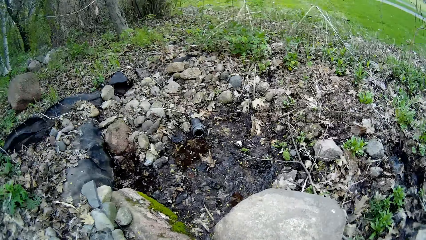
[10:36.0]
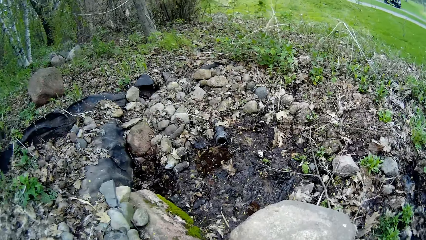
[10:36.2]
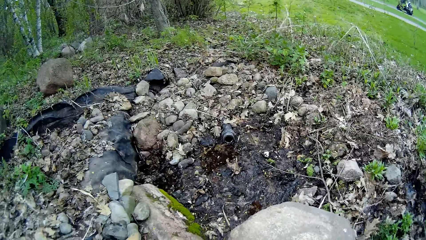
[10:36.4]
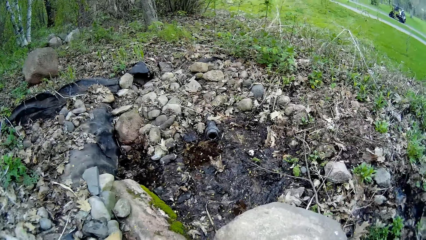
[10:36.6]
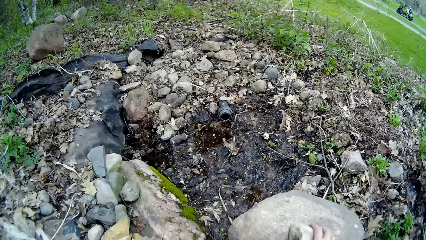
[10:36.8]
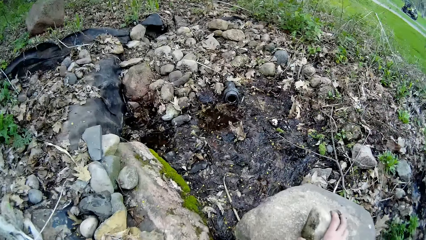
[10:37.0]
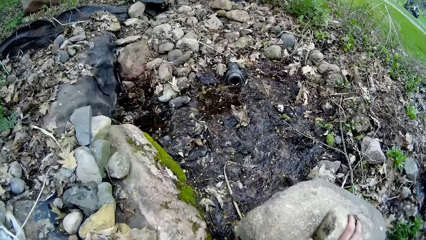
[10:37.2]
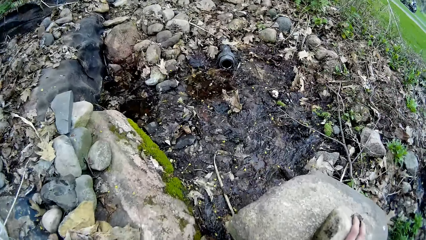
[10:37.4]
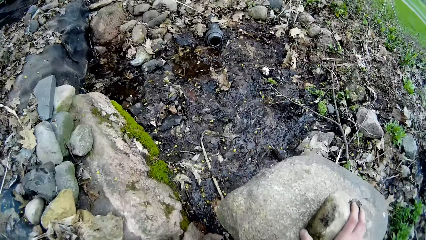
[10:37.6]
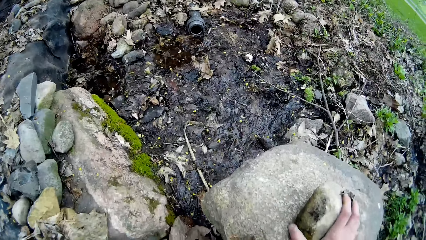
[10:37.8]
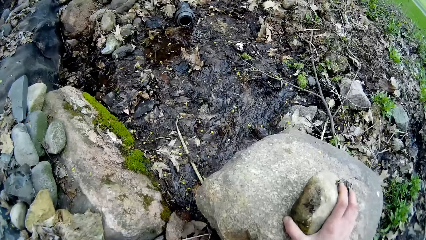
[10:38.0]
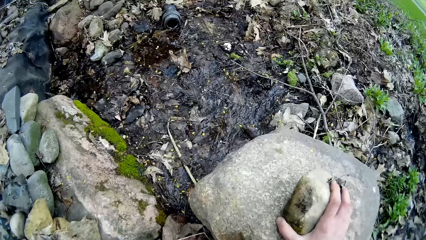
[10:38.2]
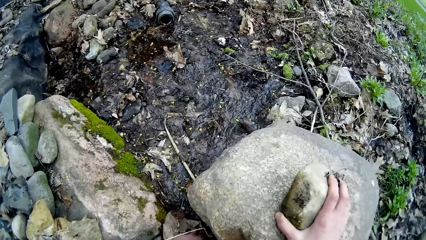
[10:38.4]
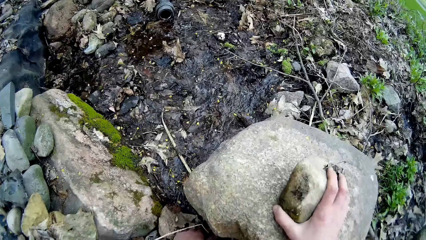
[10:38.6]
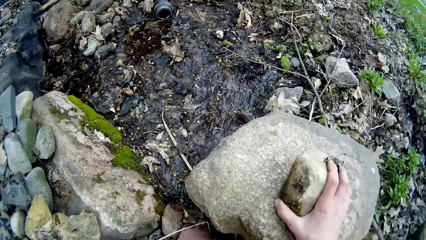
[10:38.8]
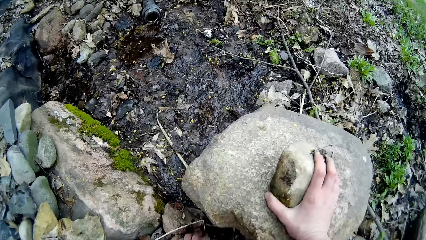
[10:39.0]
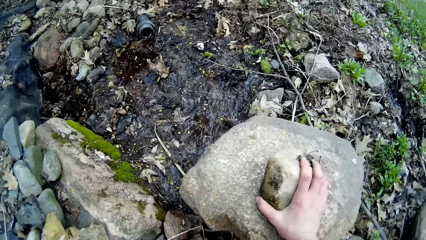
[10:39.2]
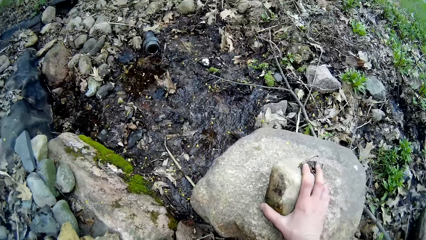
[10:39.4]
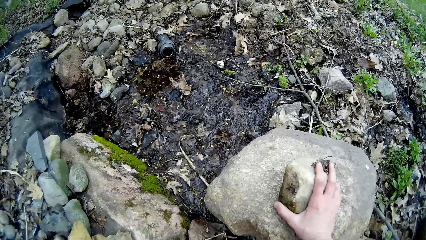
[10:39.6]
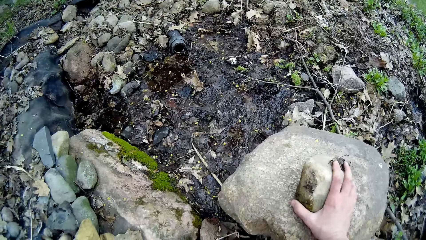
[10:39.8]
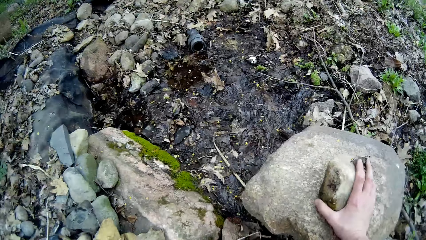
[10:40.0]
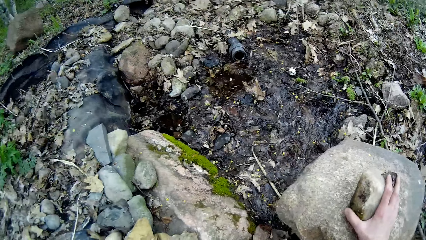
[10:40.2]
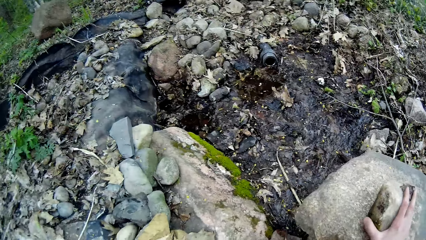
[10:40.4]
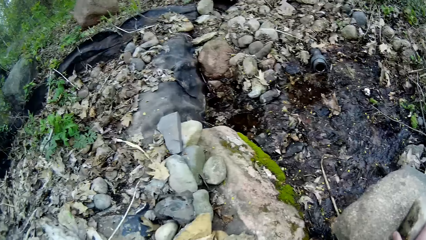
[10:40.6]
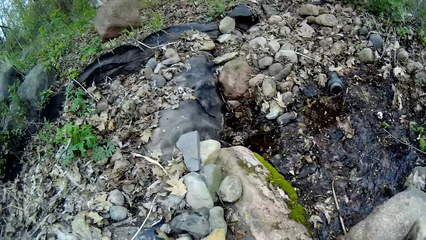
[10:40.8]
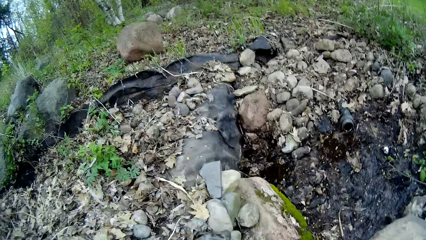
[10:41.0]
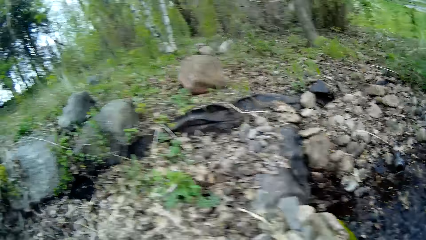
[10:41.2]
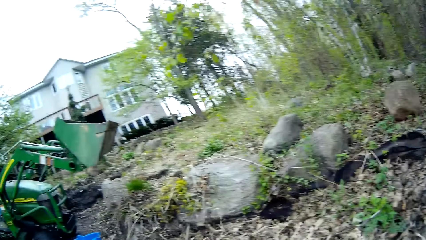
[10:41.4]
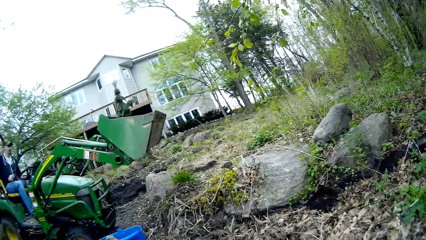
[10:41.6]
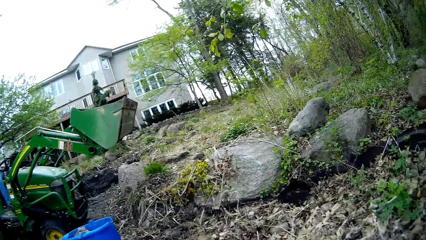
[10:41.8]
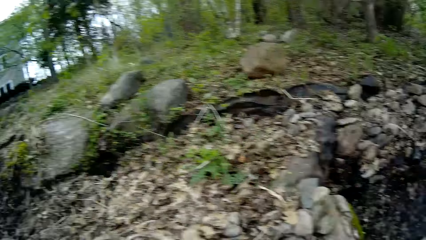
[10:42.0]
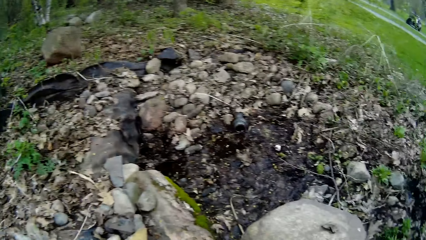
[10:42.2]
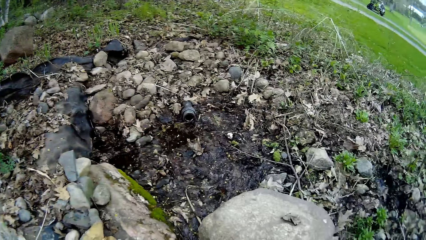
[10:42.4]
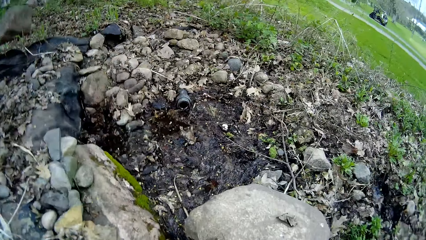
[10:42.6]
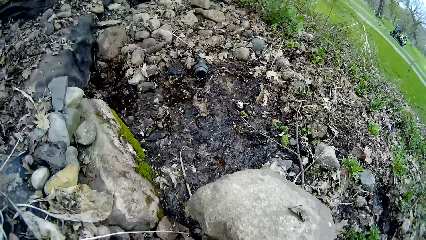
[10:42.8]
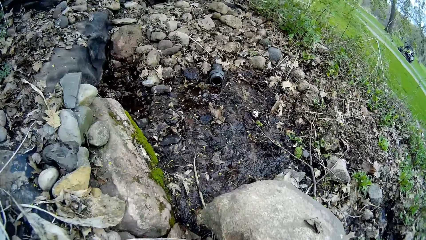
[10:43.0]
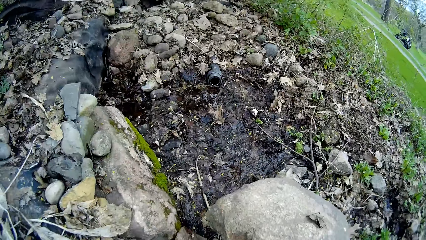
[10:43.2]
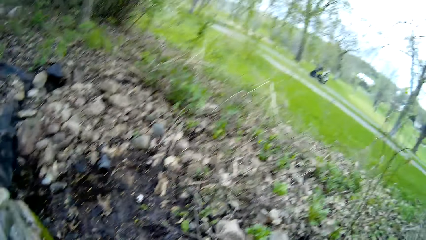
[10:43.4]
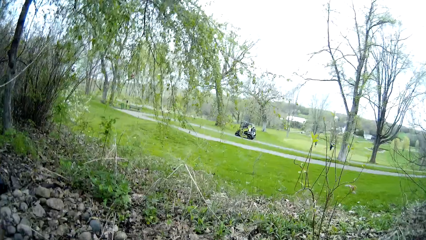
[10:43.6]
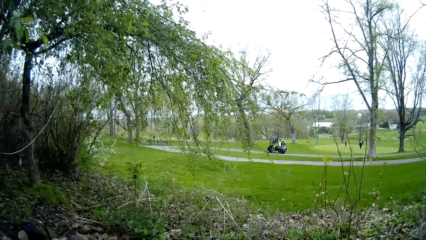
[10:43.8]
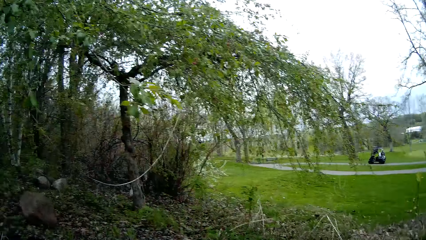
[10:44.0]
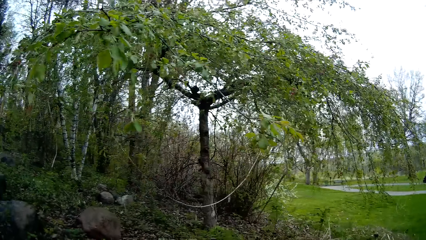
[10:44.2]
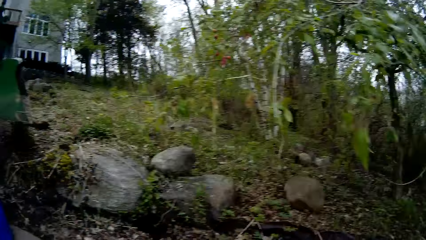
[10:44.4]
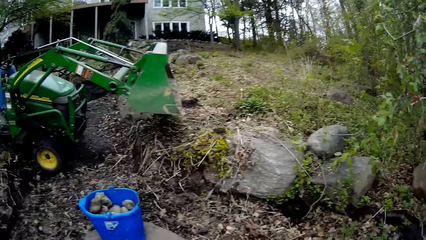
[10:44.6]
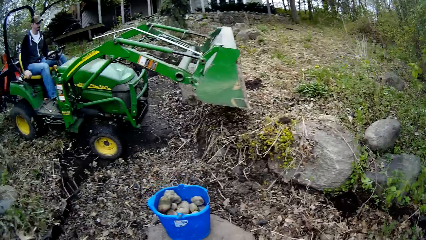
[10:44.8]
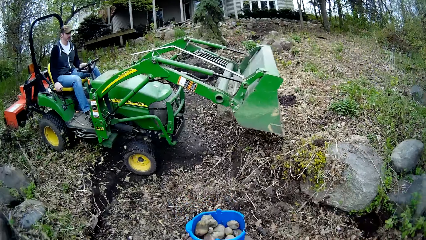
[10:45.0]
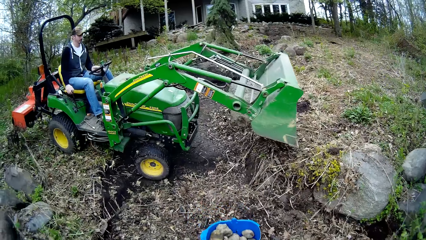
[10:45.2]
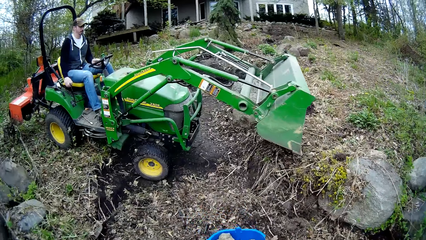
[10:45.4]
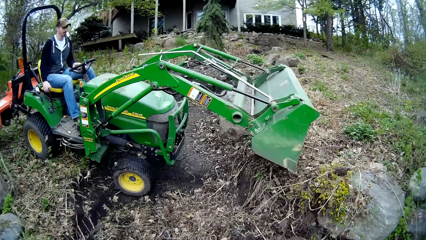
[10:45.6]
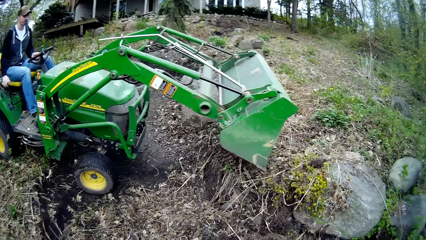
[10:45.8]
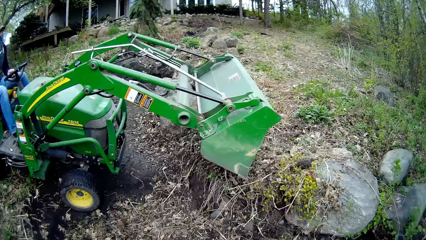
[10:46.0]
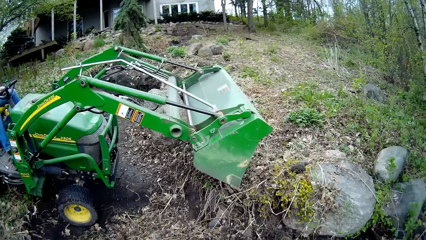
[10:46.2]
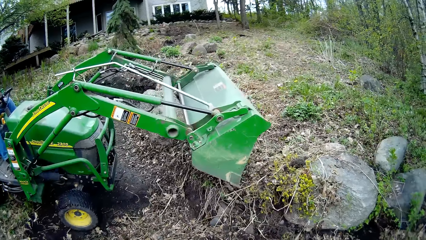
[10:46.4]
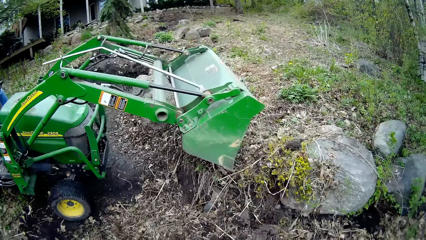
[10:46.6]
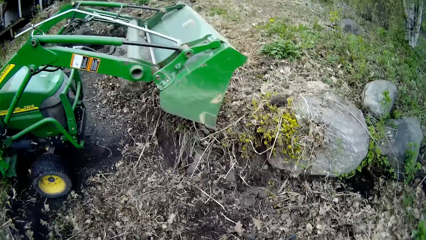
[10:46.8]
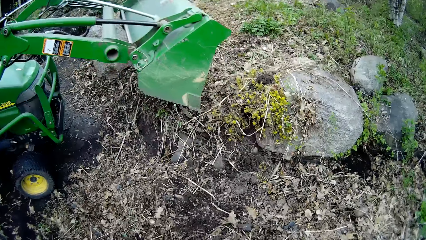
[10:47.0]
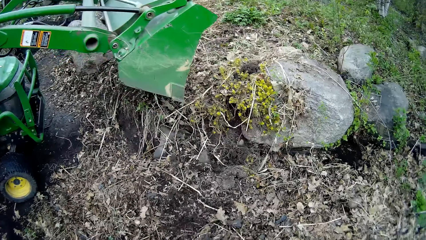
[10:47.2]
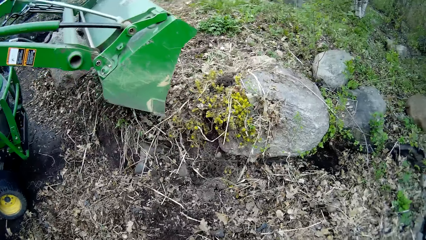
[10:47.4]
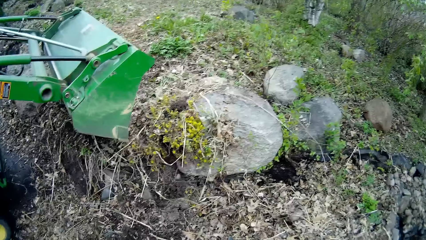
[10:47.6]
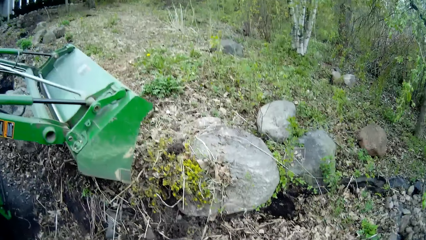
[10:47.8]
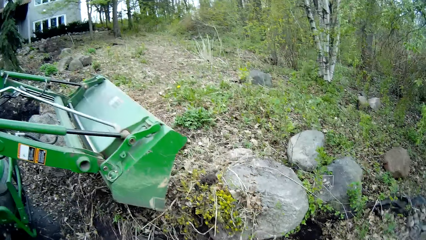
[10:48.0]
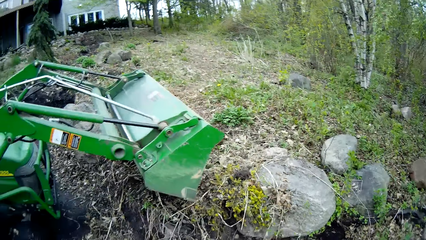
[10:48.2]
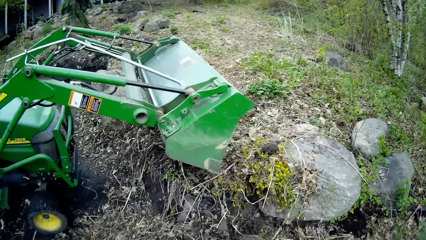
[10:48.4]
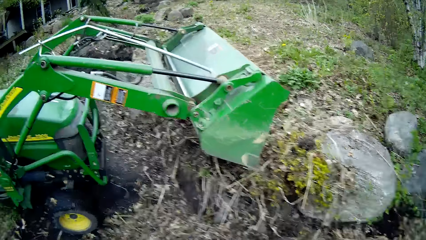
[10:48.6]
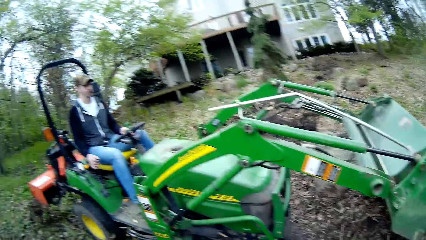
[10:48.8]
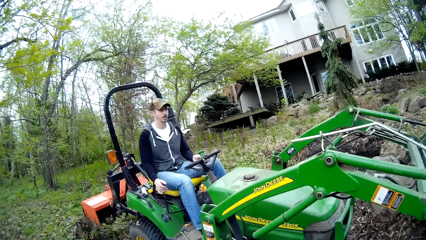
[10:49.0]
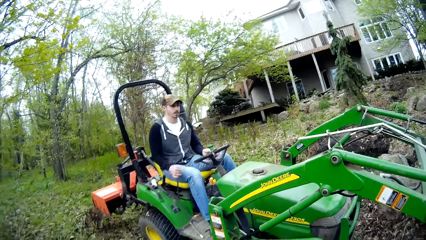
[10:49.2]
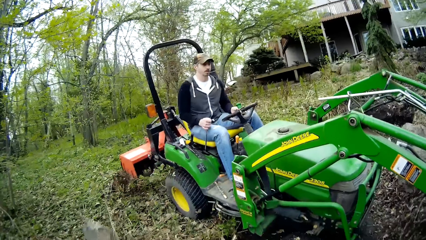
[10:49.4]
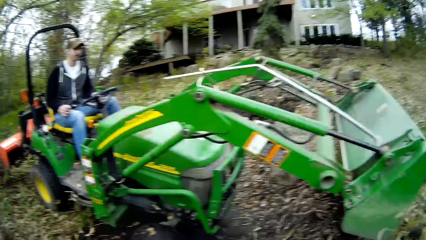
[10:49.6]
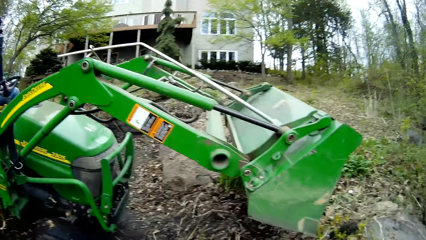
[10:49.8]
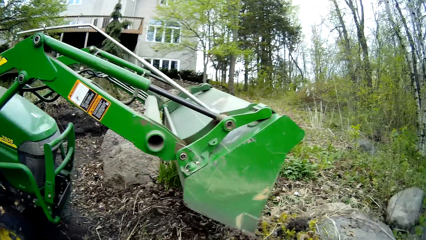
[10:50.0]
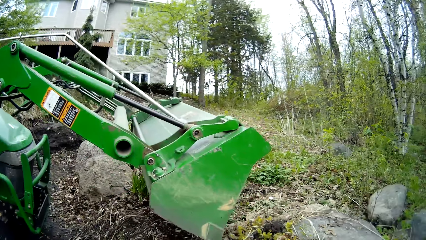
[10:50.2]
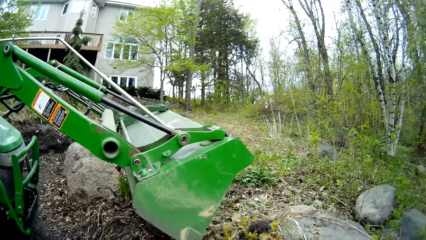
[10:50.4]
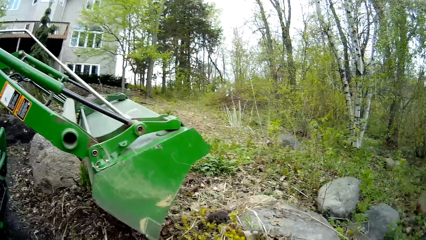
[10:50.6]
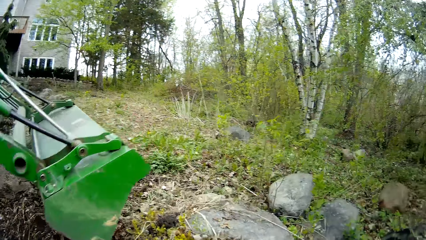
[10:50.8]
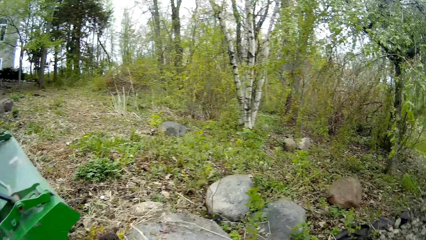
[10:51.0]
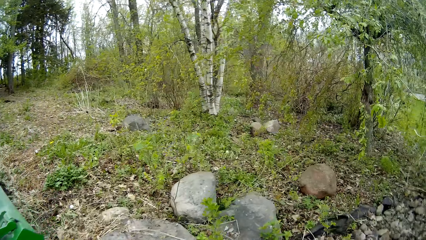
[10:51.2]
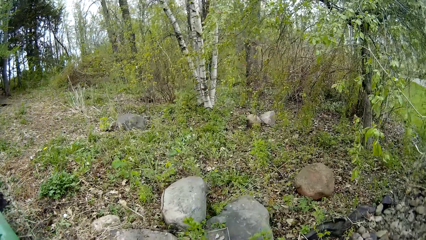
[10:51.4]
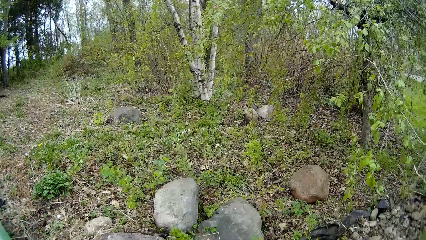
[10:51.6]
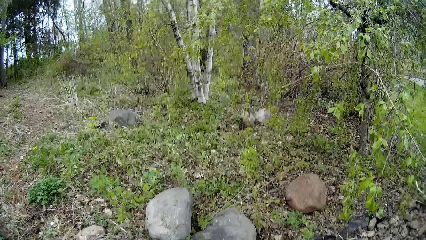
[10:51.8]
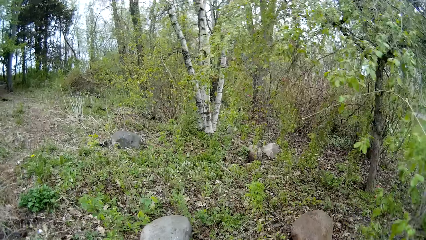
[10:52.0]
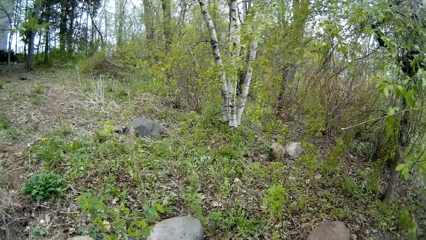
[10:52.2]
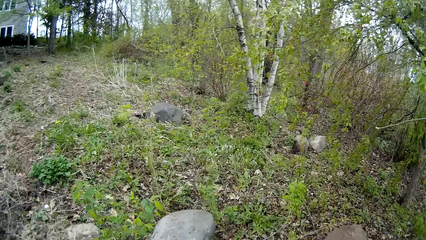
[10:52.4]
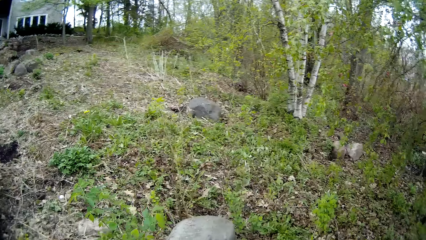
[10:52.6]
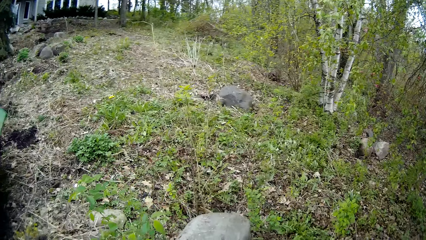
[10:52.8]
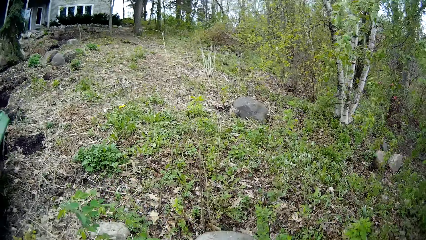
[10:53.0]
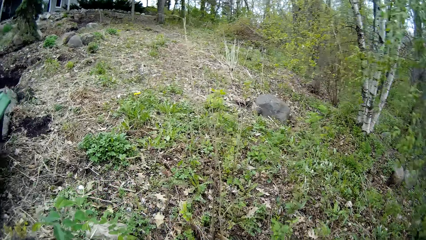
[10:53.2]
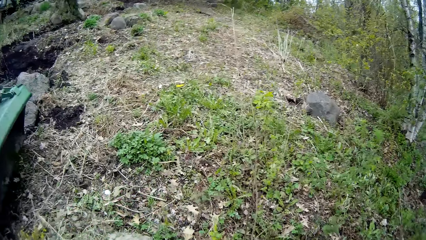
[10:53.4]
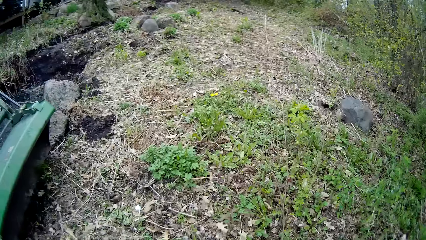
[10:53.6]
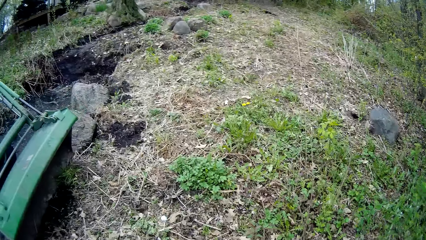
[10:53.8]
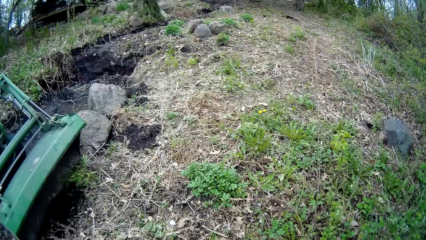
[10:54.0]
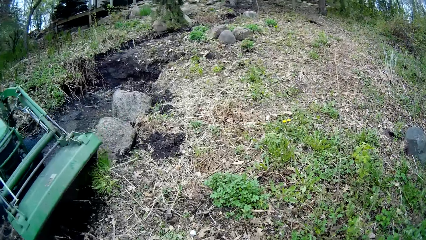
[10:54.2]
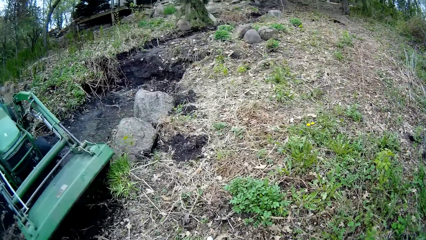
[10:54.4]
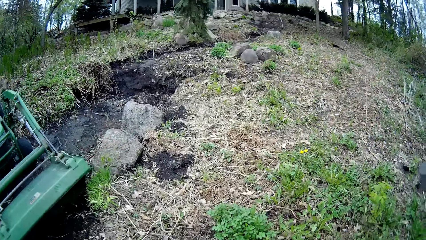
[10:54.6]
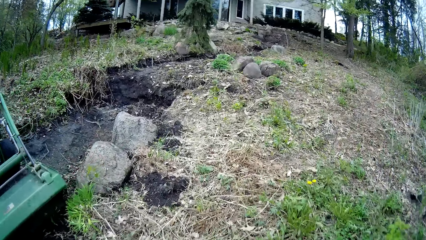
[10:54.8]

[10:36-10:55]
The camera wearer rests her hand on a stone. She touches dry leaves. She looks around. She looks around again. She moves around. The man digs the ground. The camera wearer talks to the man. She looks around. She picks the blue bucket with her hands. She looks around again. She moves around.
